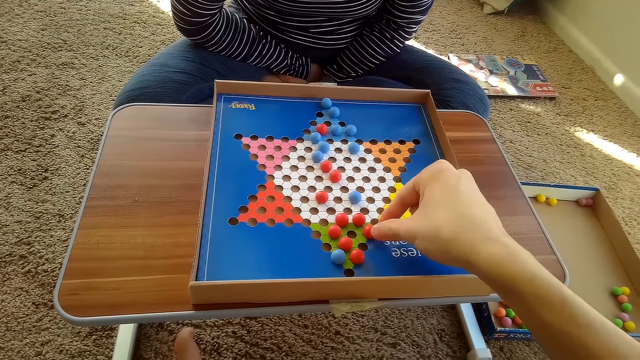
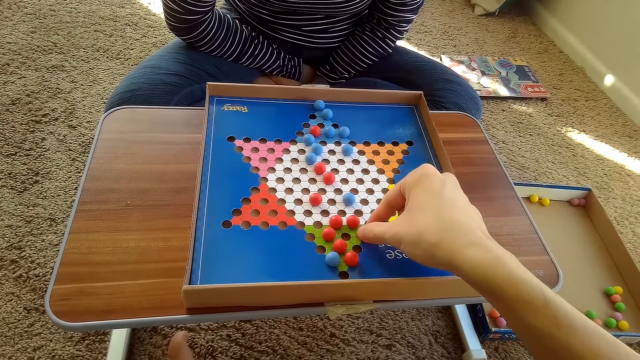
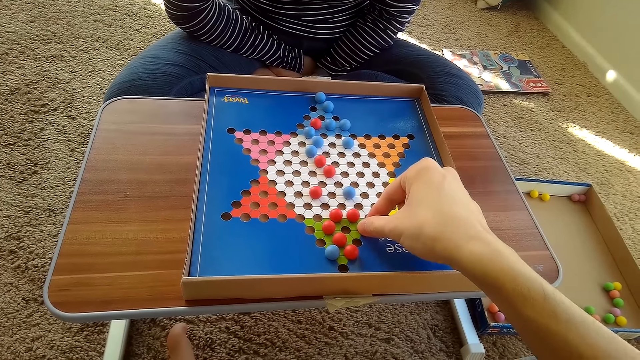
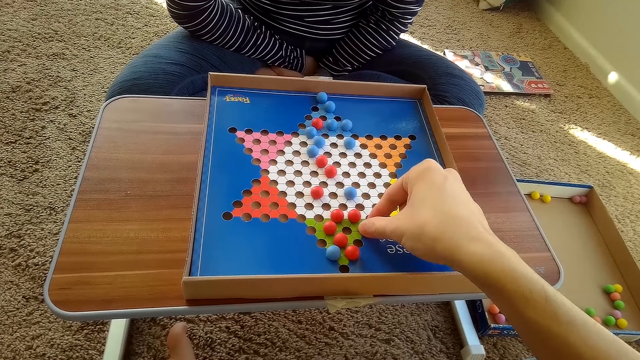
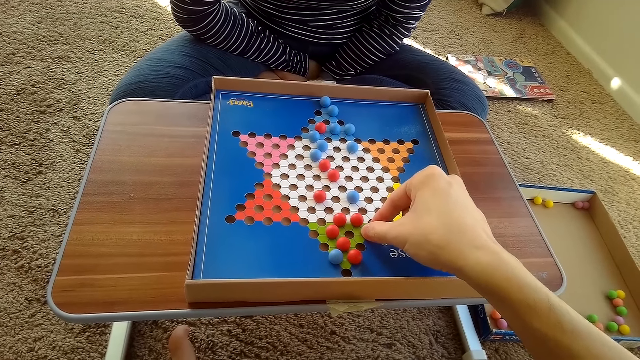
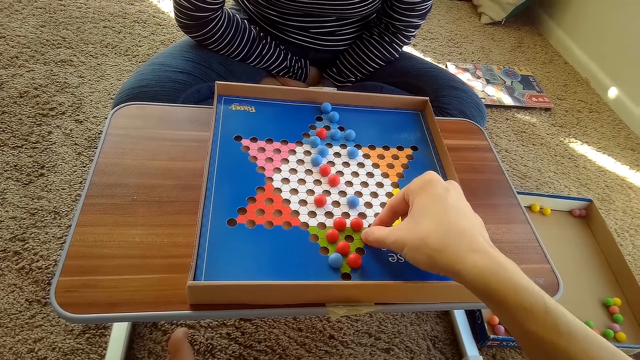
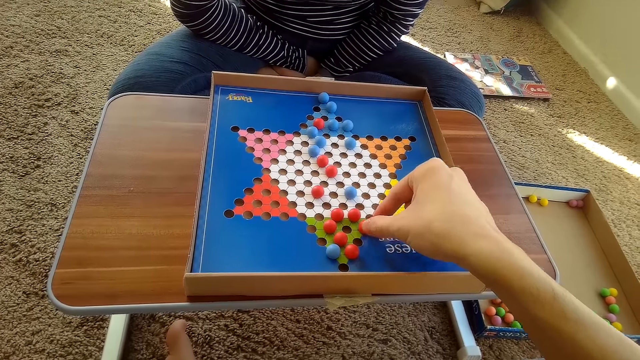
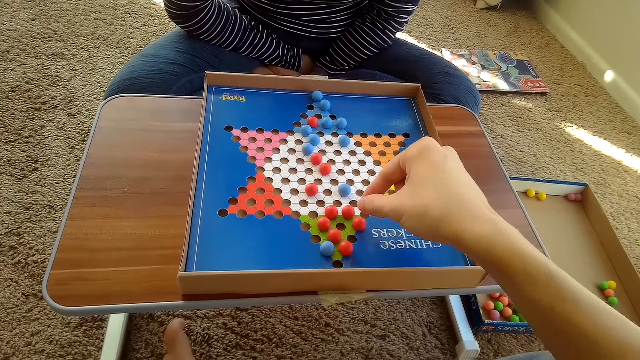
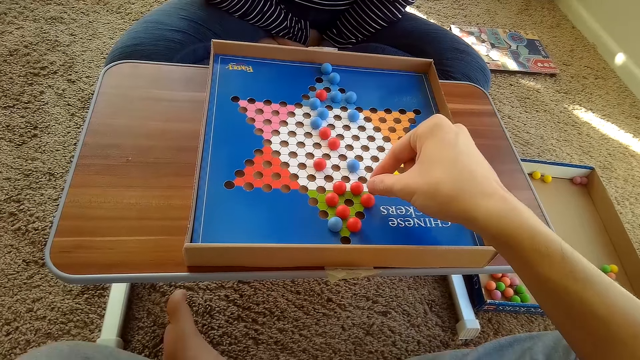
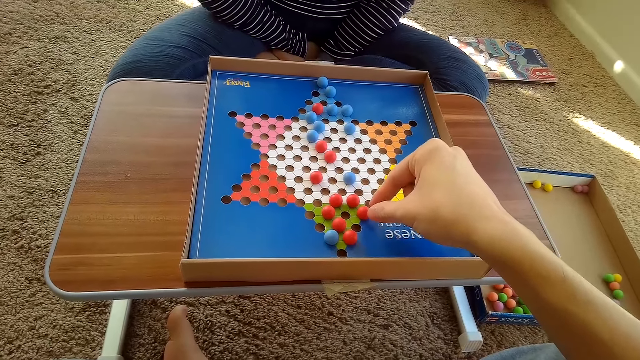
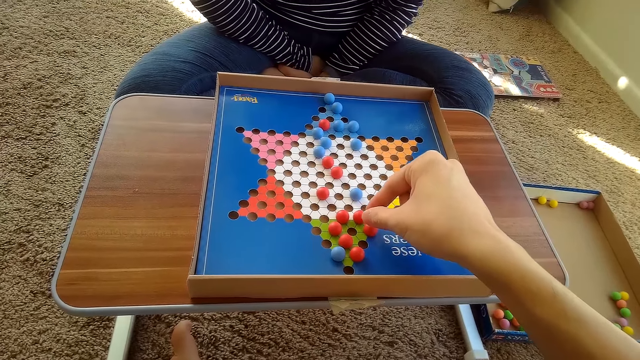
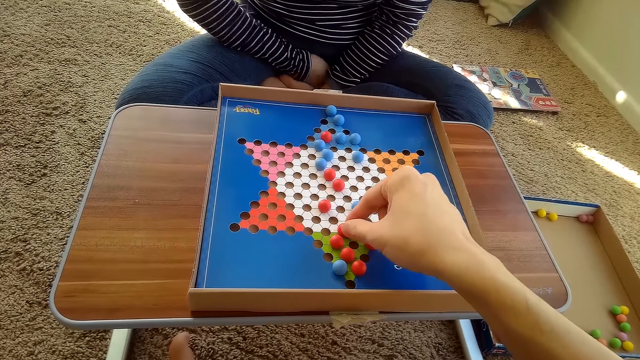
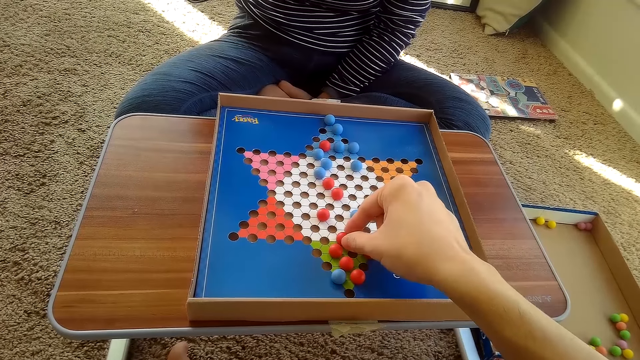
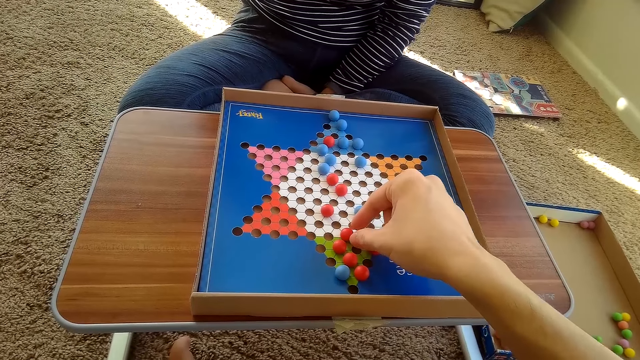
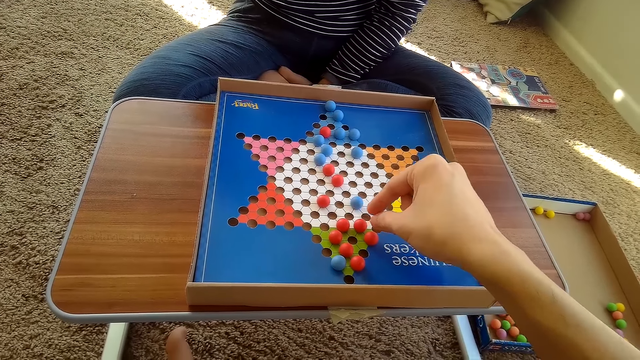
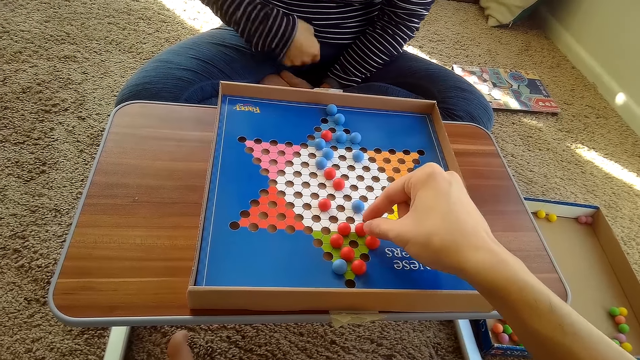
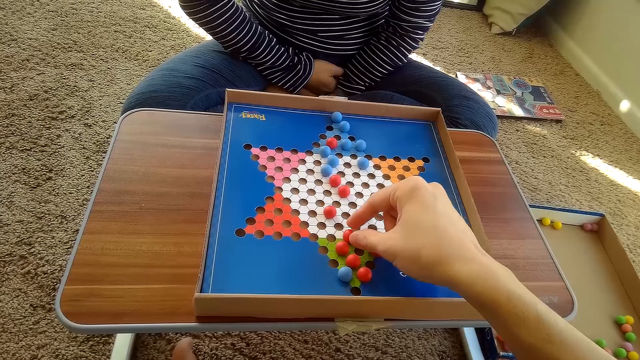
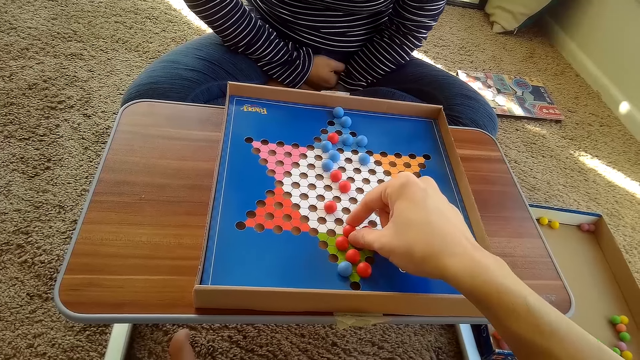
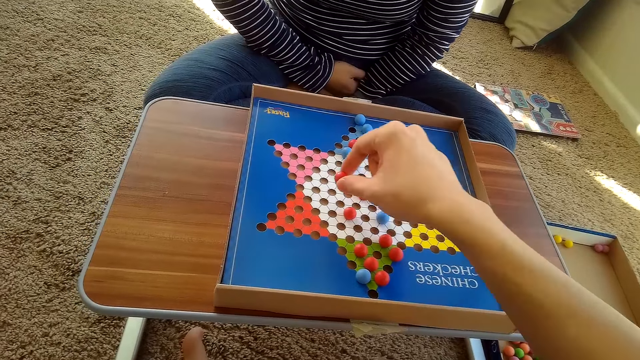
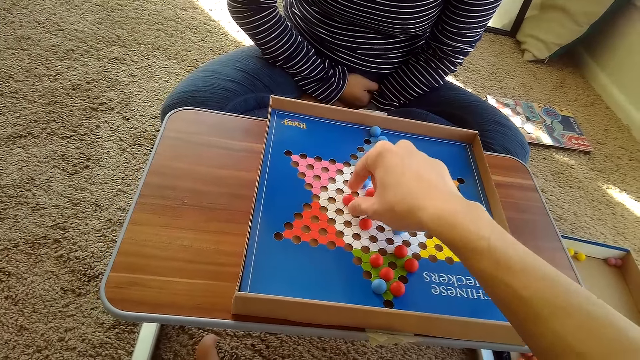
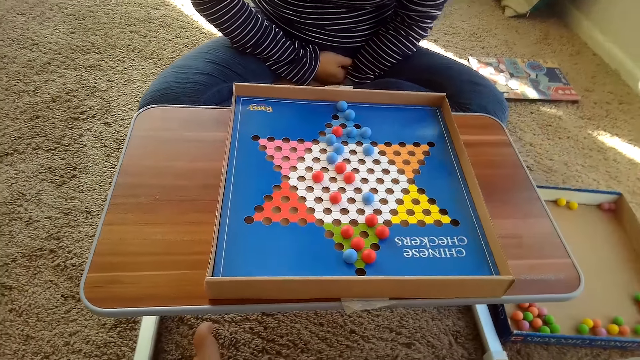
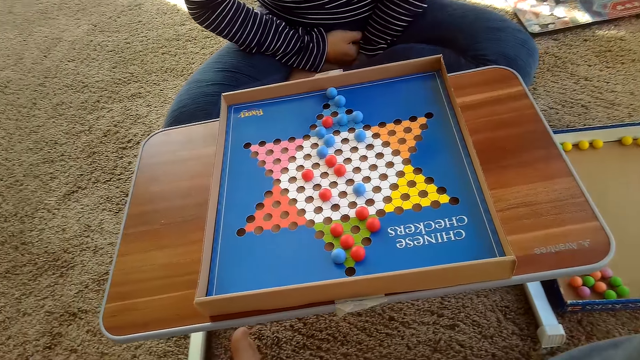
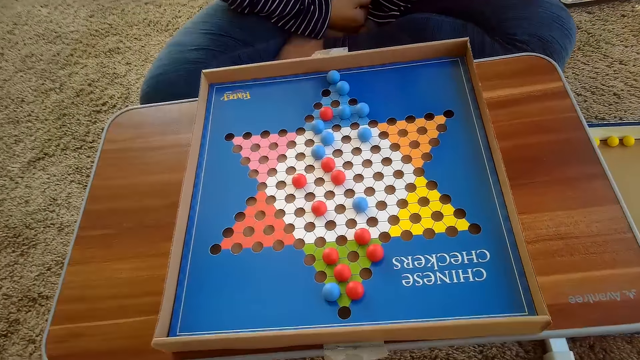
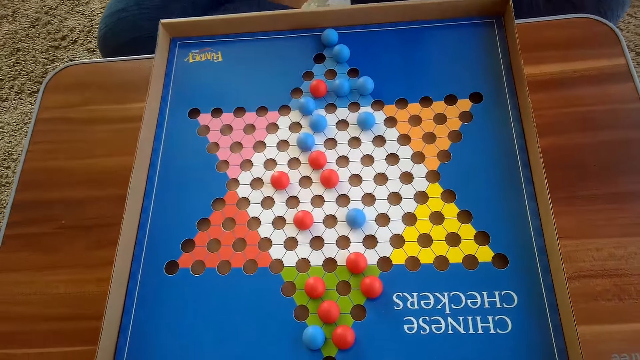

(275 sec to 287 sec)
The camera wearer touches a ball. They remove a hand from the ball. They interact with a person. They touch the ball, play checkers, remove a hand from the ball and move the ball.

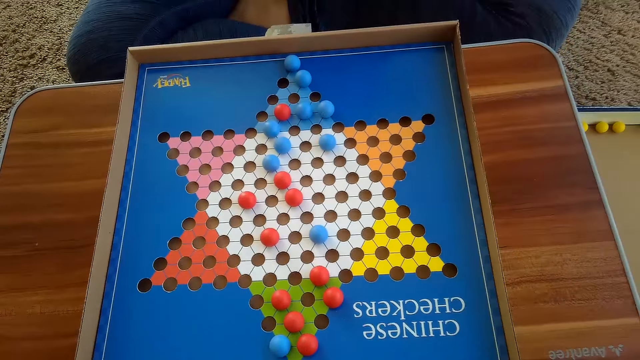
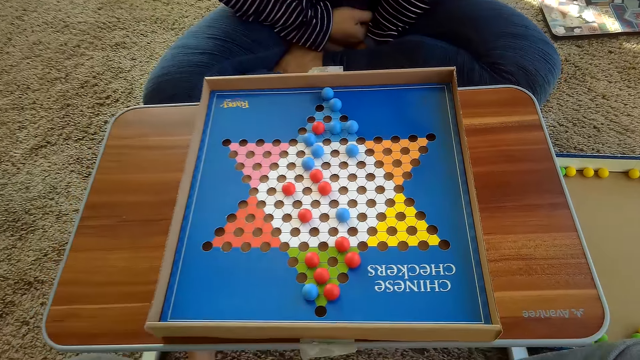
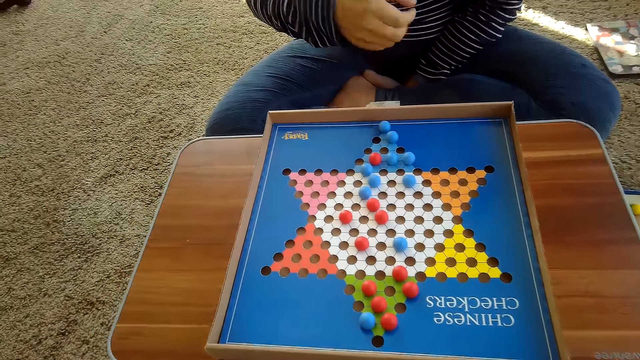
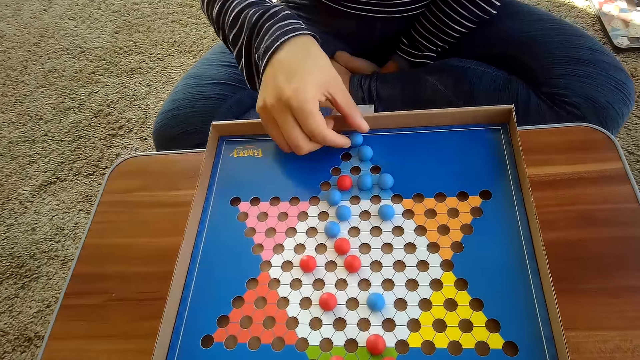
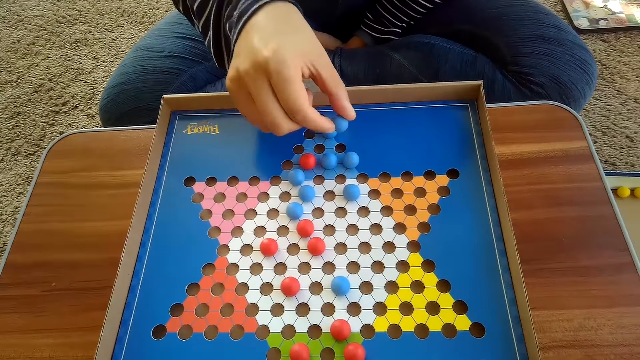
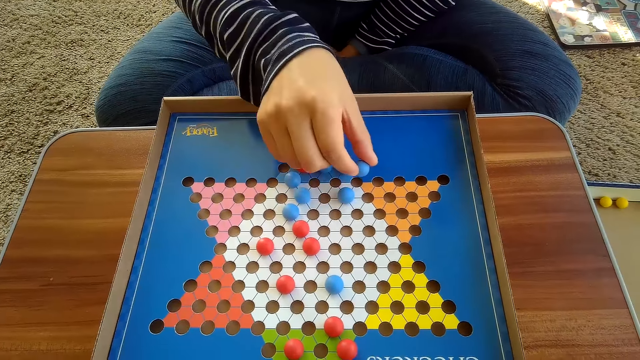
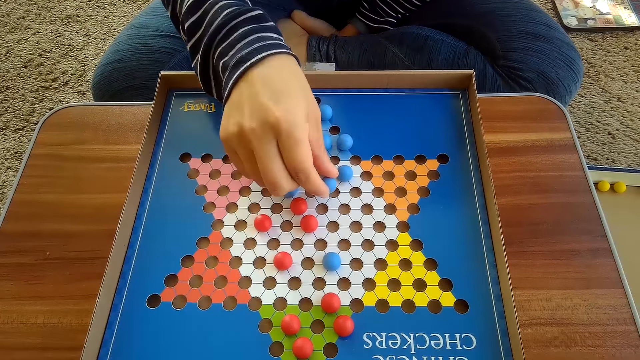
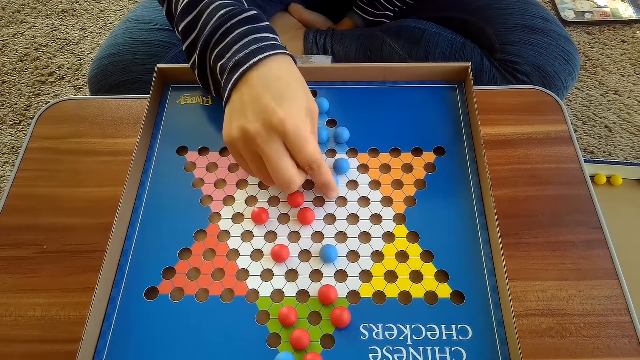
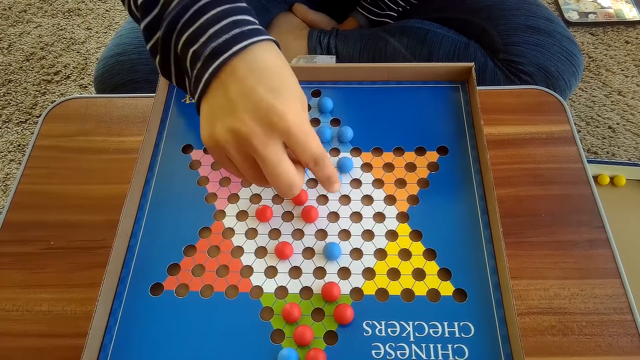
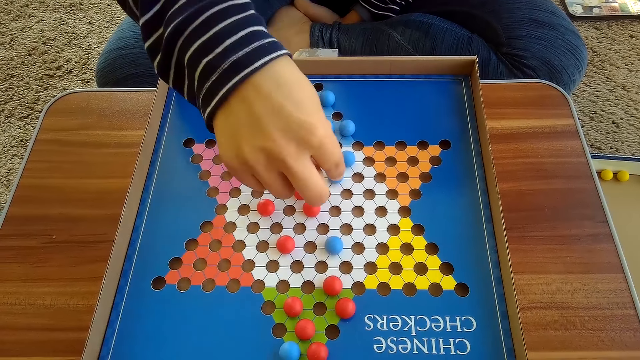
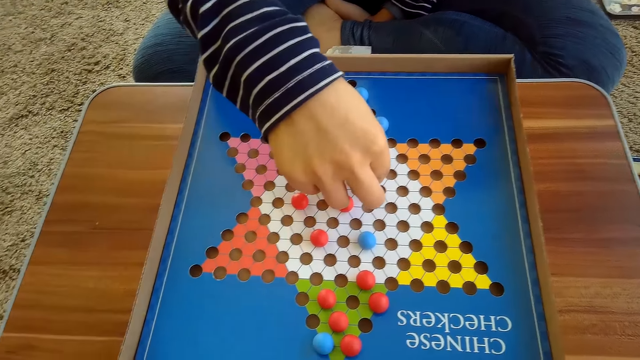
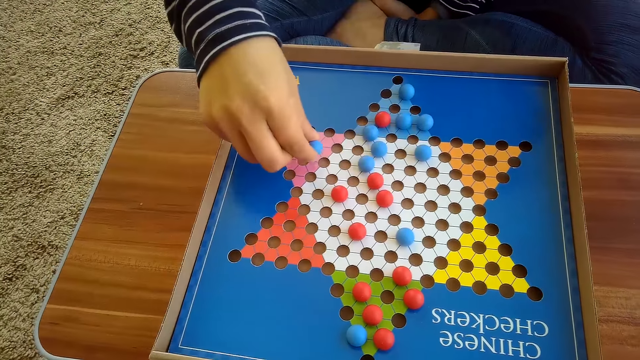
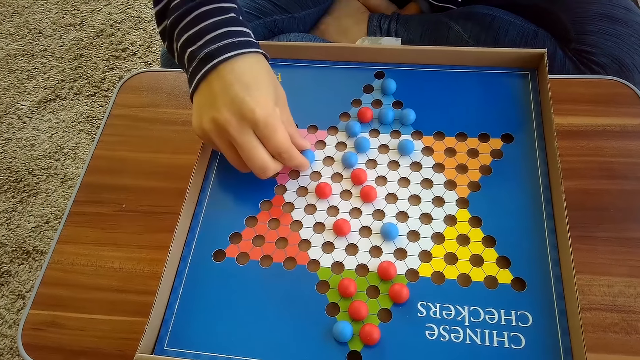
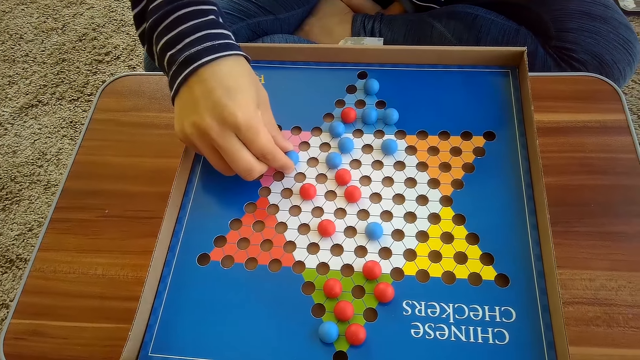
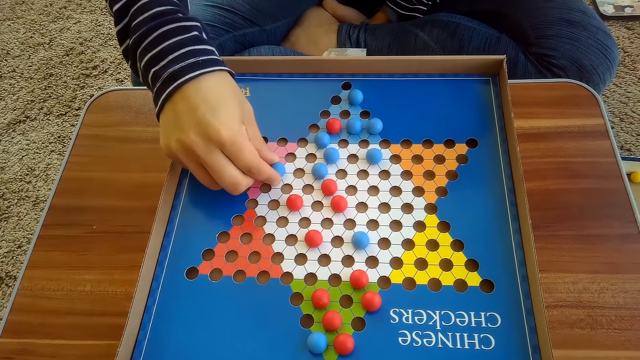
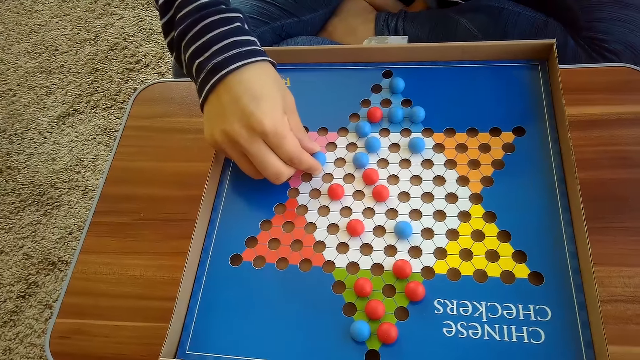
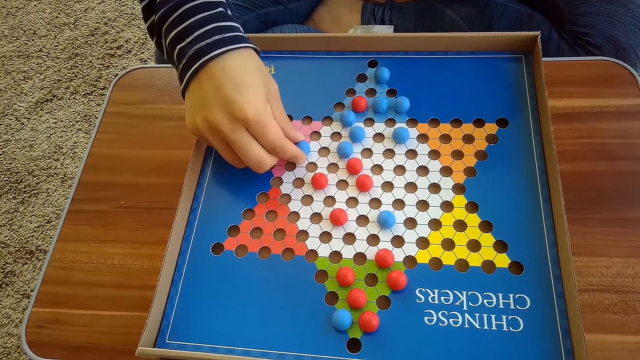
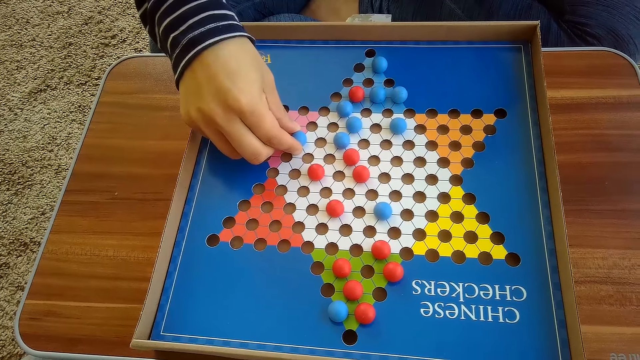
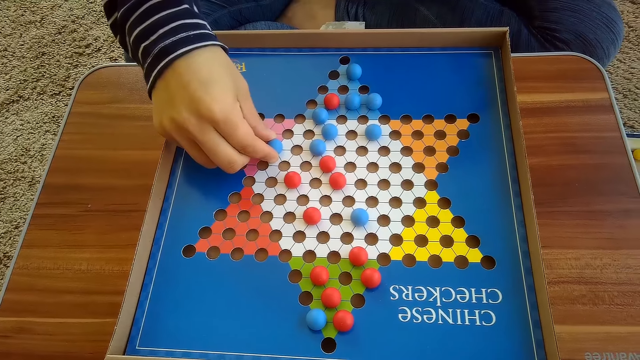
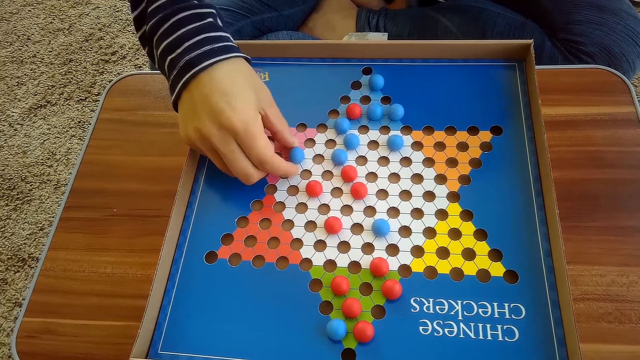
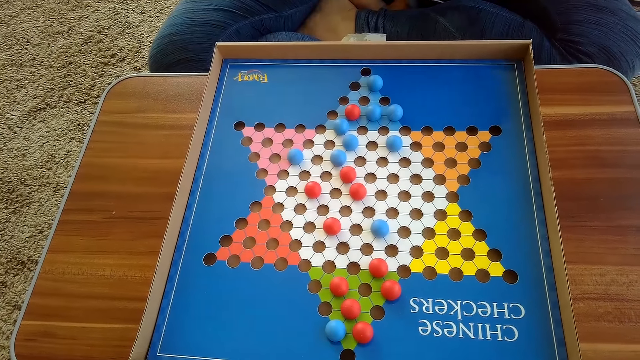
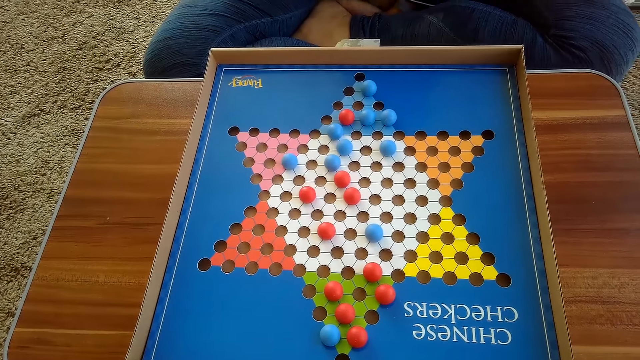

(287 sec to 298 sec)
A woman counts tiles on the Chinese checker board on the table with a blue Chinese checkers ball in her right hand. She moves the blue Chinese checkers ball on the Chinese checker board on the table with her right hand.
